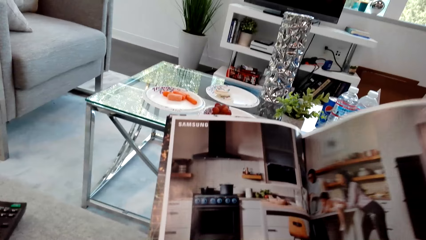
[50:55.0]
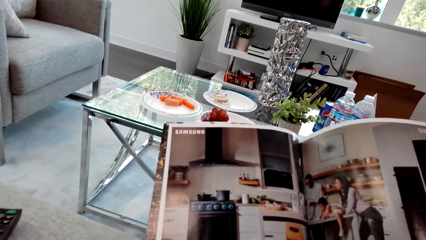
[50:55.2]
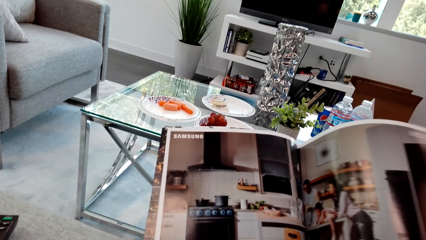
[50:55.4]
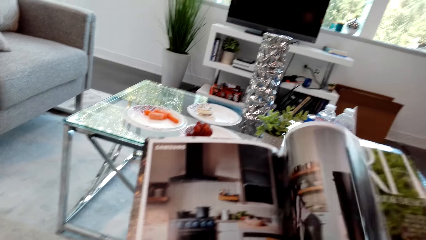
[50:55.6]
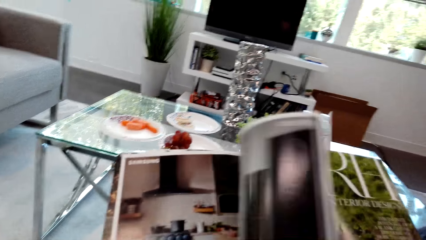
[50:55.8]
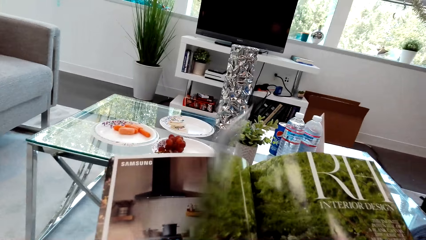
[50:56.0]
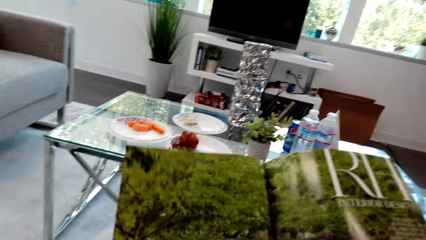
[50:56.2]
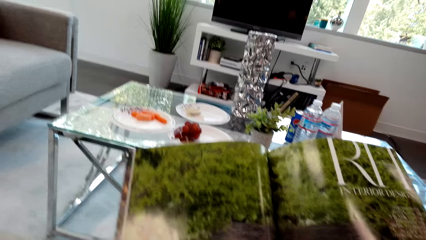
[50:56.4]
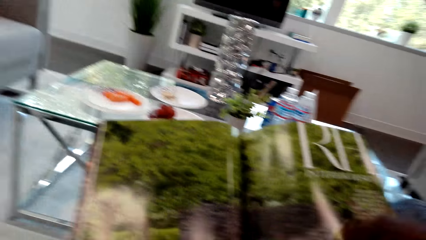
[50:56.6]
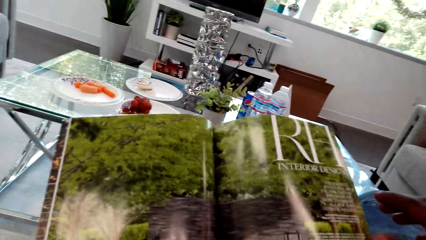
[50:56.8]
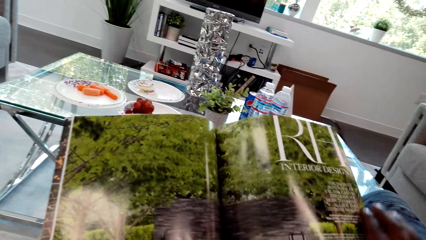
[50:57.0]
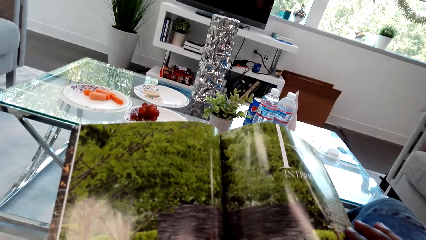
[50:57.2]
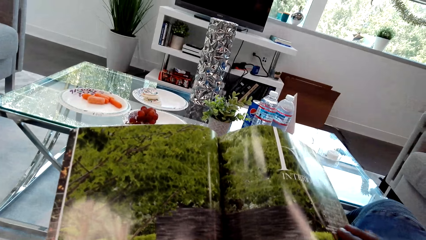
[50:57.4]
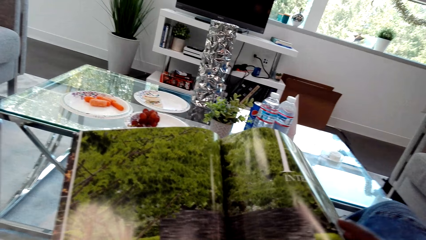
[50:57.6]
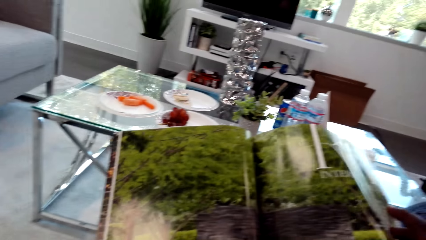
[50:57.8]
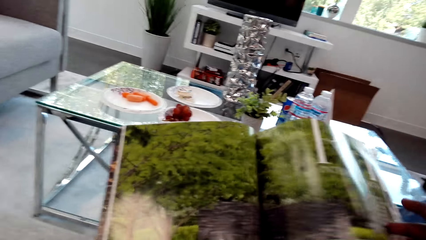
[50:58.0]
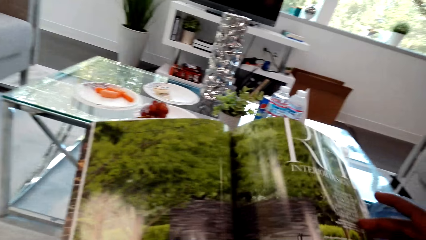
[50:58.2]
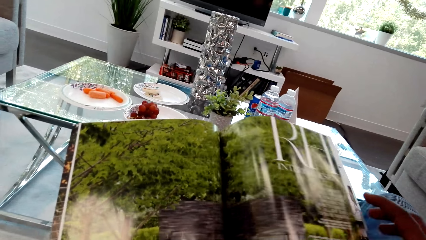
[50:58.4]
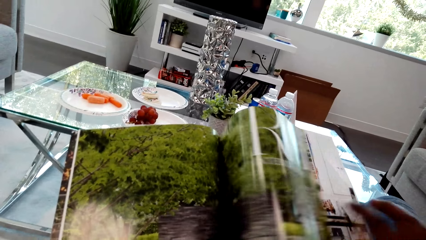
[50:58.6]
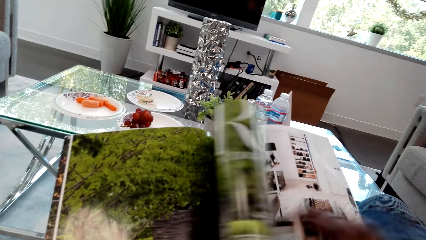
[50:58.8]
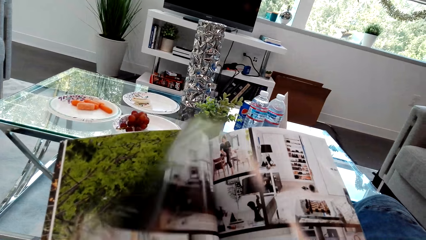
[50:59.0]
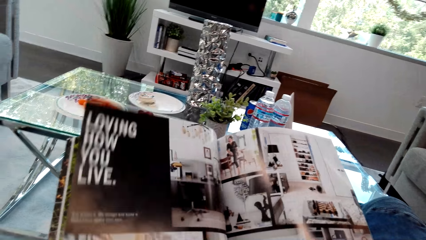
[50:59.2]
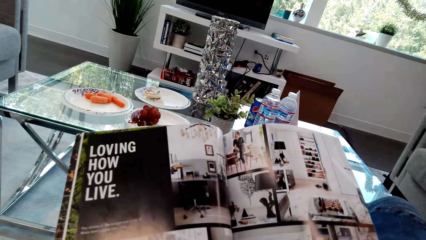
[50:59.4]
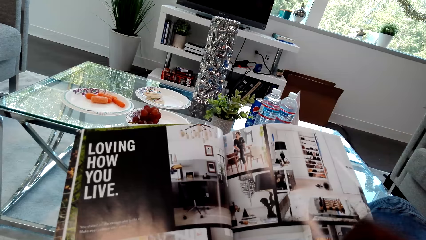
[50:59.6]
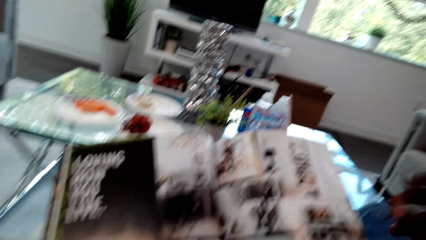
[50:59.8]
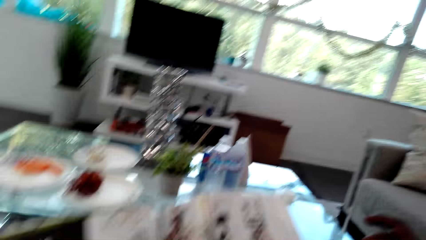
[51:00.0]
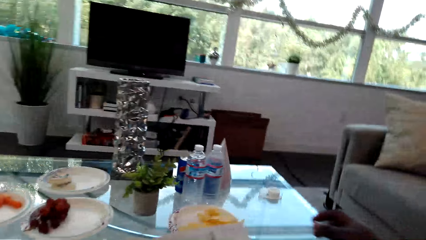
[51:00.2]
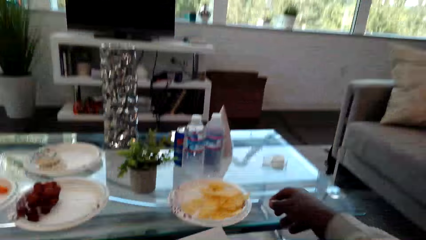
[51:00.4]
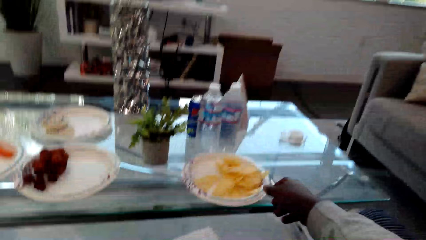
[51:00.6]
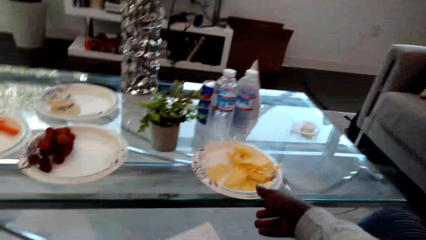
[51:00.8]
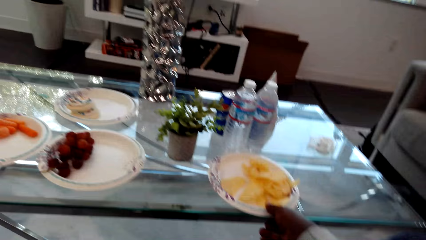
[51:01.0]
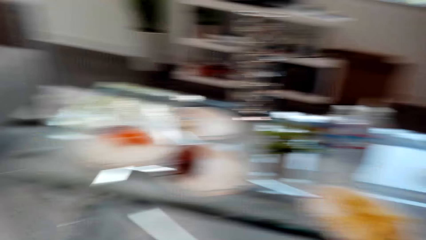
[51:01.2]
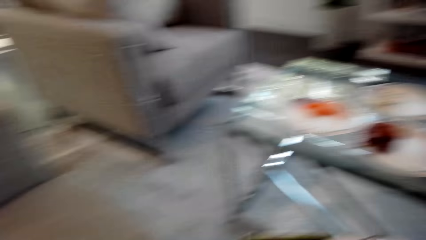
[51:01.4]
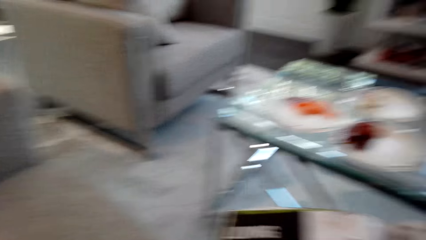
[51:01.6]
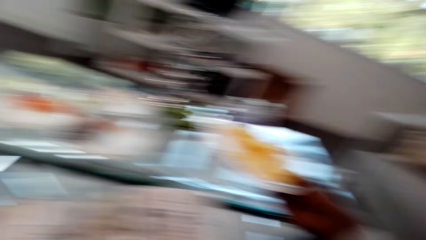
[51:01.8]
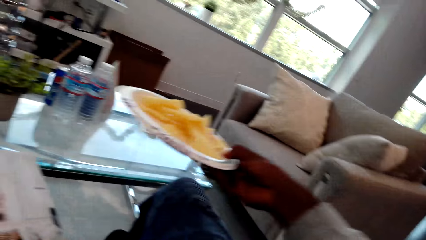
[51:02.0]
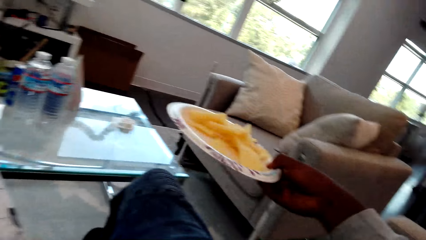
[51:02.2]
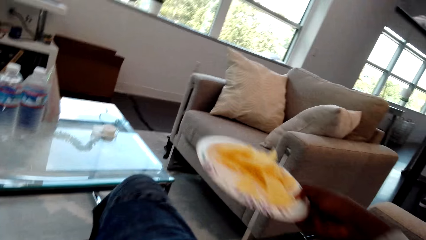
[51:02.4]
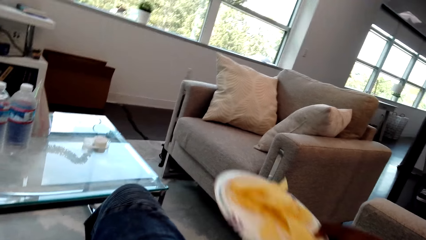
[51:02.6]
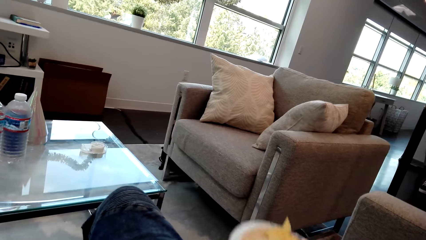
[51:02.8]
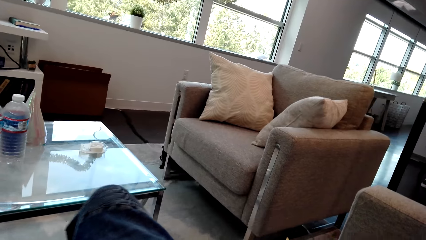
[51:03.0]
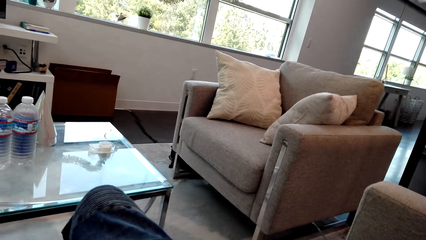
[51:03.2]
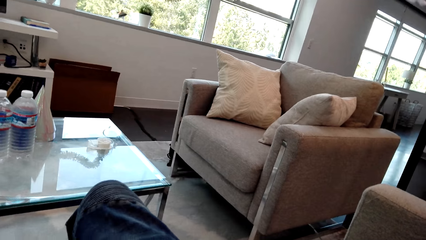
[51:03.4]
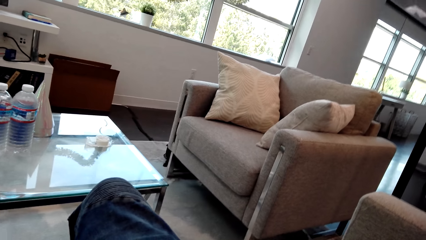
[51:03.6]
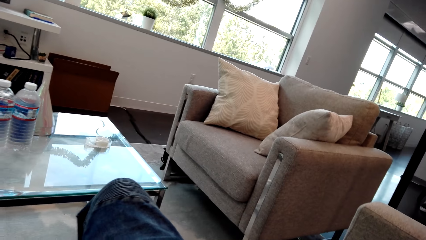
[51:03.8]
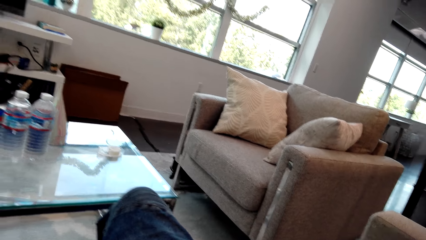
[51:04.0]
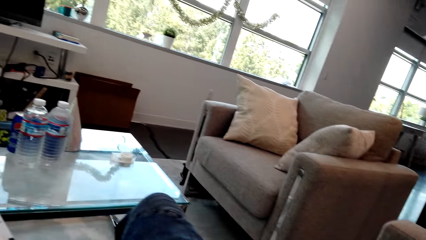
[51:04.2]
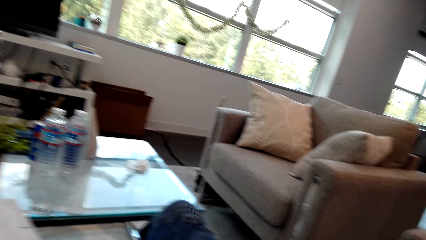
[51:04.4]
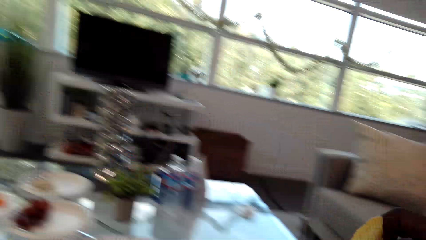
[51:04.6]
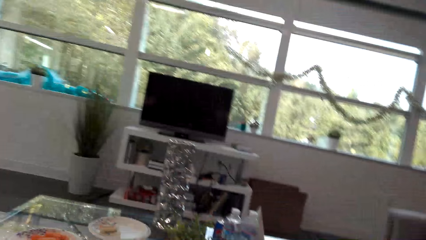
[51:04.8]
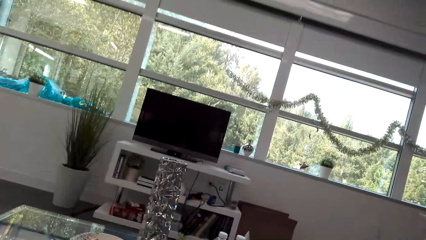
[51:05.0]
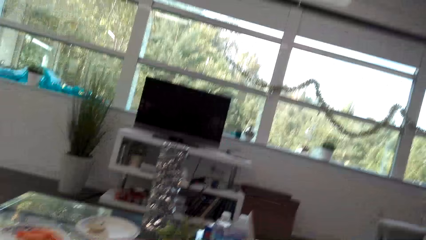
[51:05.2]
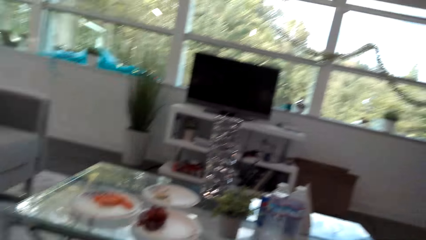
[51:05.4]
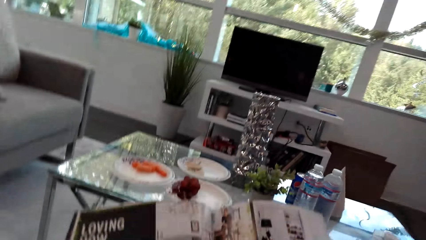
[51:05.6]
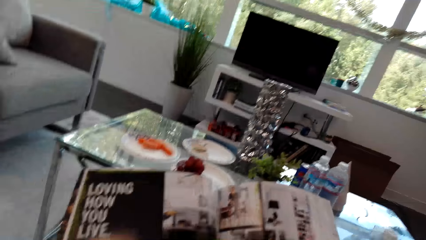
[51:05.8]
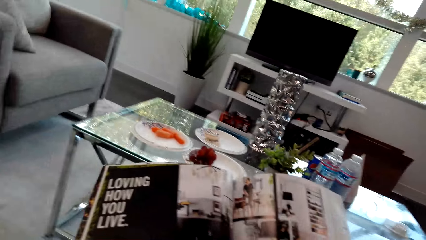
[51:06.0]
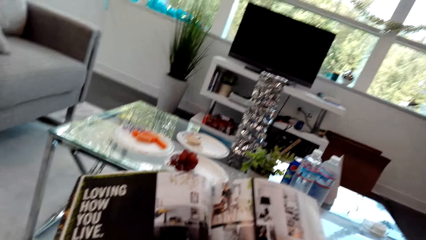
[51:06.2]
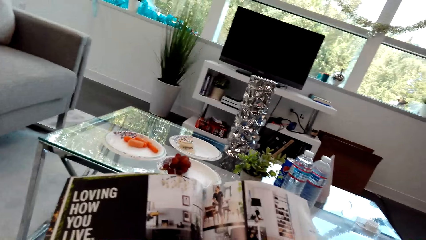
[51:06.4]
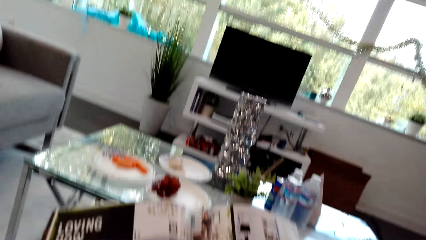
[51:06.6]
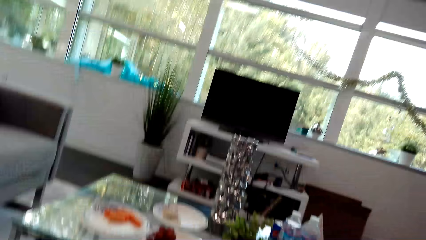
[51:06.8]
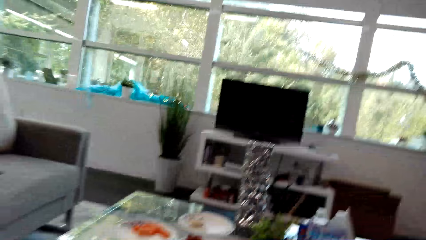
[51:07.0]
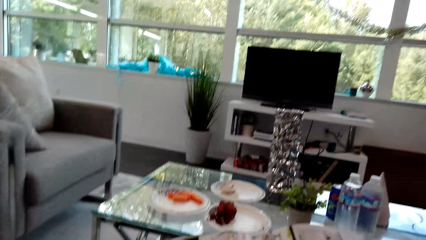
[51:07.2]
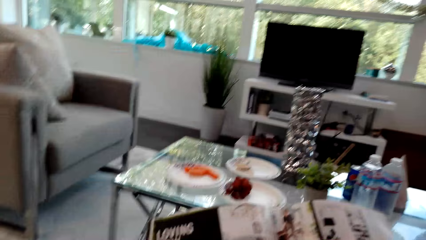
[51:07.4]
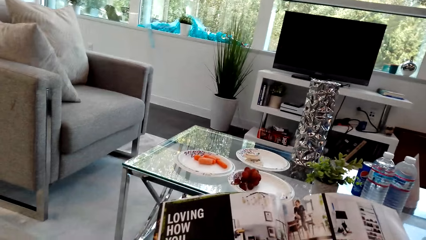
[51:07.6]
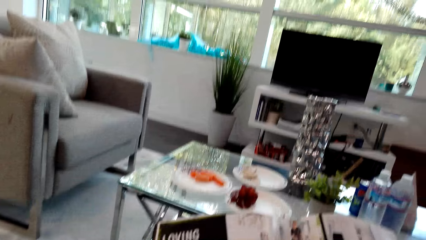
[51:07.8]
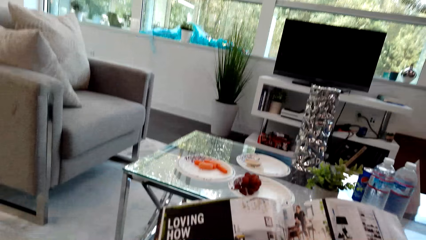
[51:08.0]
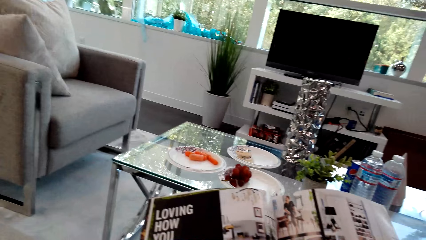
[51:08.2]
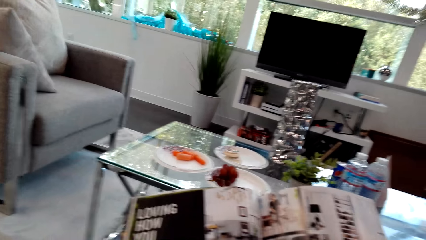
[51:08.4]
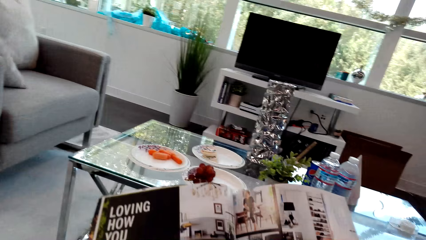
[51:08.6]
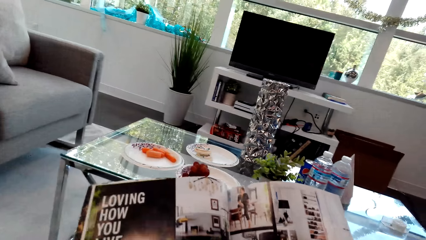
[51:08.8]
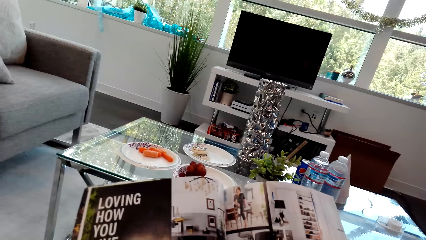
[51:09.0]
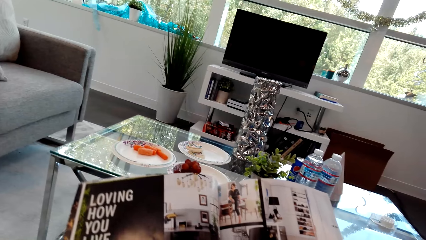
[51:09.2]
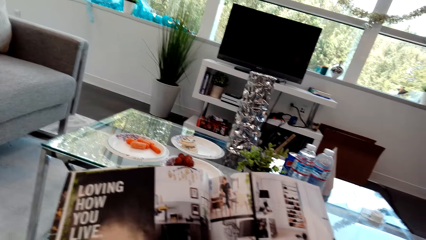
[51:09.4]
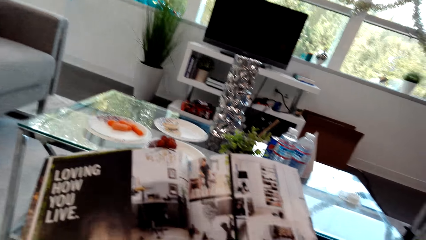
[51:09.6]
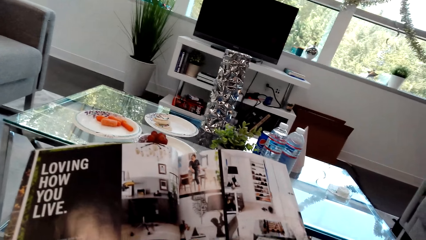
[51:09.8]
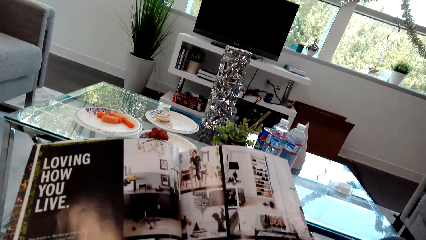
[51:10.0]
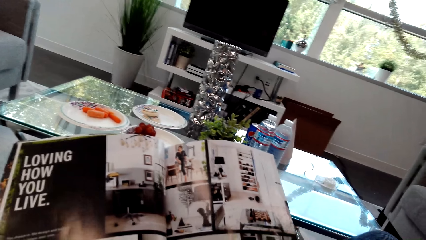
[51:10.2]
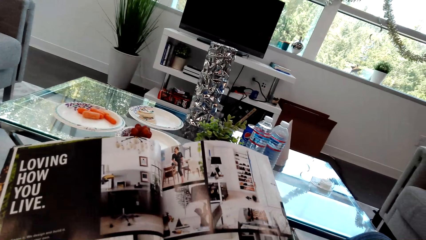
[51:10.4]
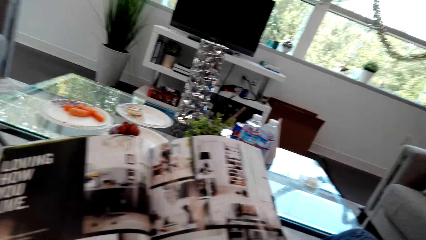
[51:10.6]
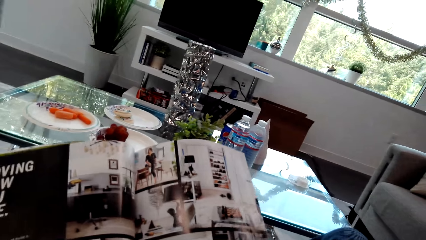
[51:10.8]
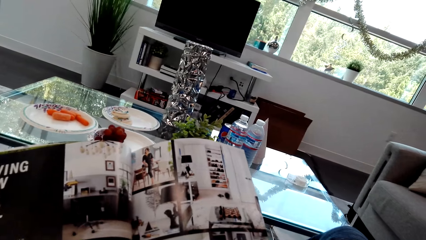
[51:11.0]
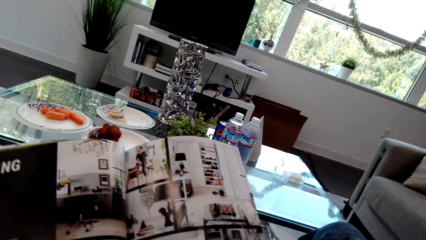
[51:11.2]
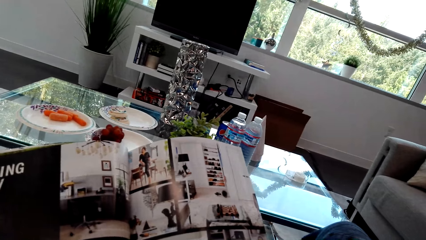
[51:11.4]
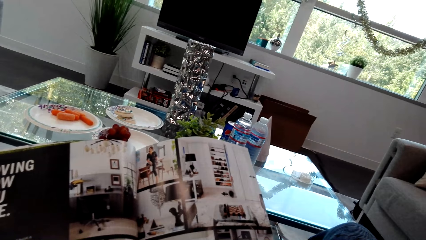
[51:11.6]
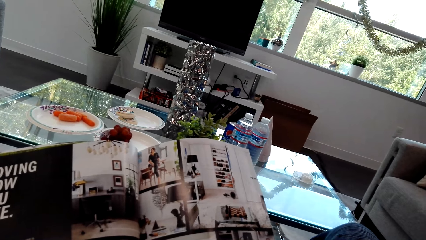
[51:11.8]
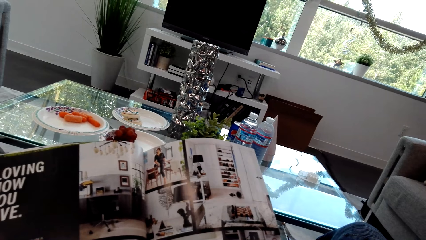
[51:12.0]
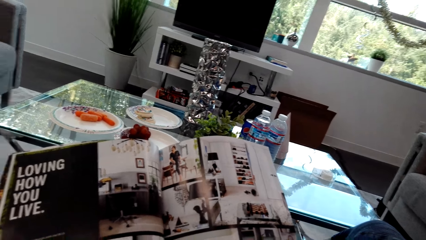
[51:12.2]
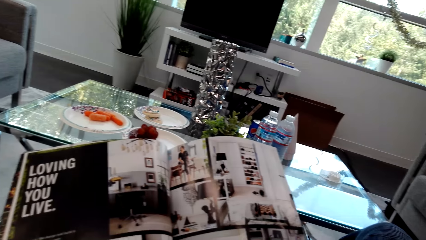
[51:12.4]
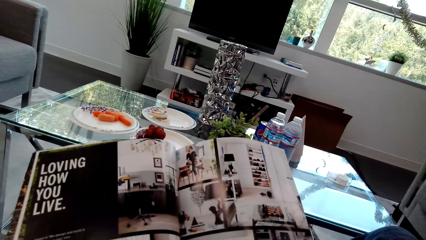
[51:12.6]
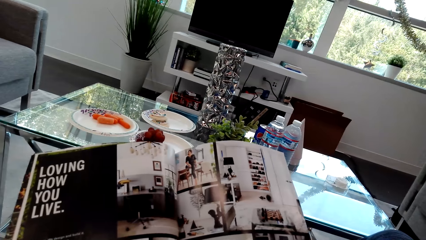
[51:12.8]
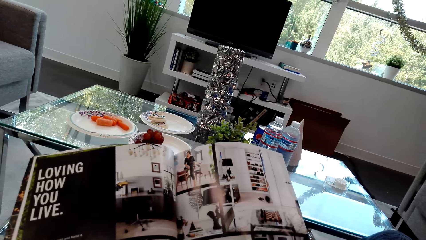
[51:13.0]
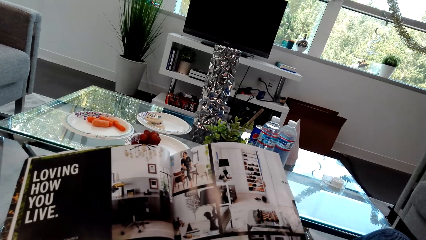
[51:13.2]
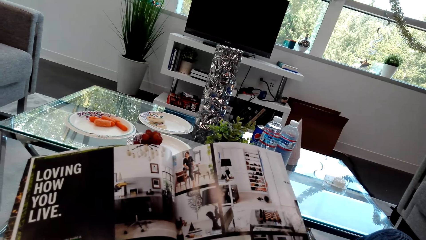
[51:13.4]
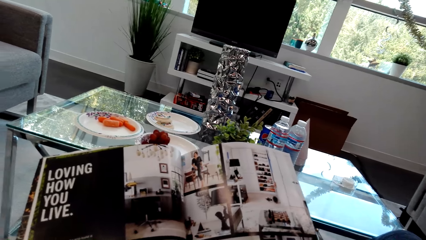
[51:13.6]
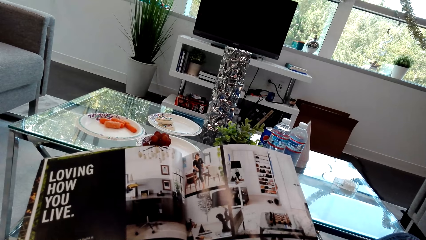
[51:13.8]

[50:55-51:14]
The camera wearer peruses a book. They peruse the book again. They pick up the plate with chips. They read the book or magazine.
